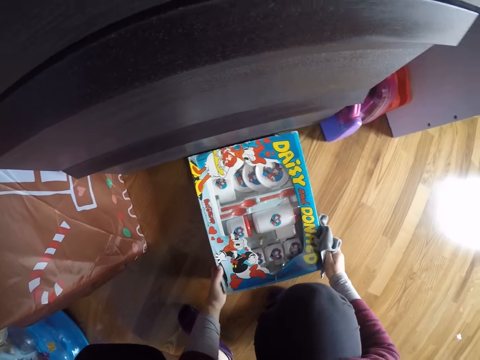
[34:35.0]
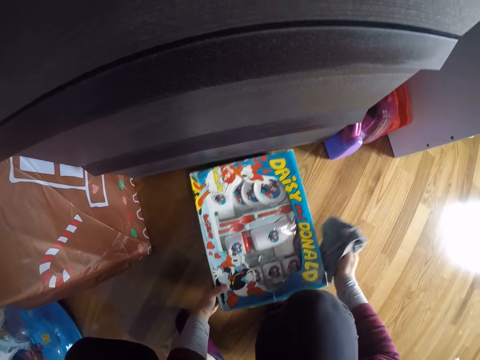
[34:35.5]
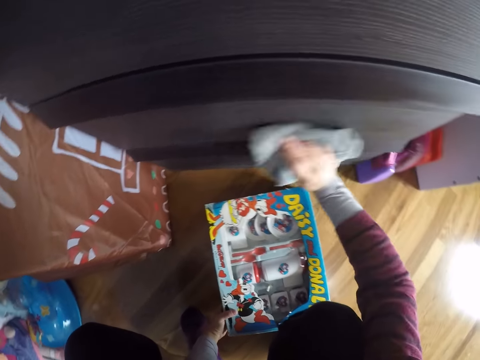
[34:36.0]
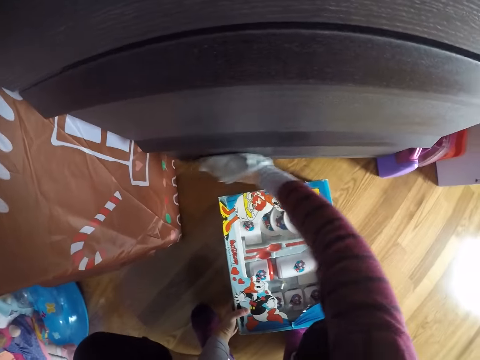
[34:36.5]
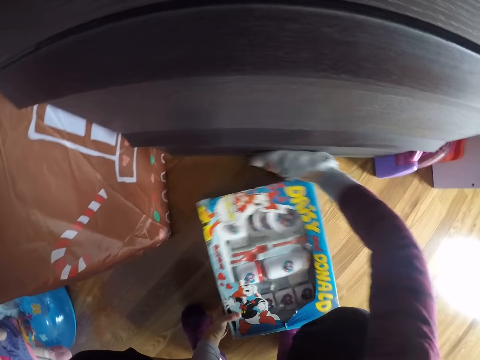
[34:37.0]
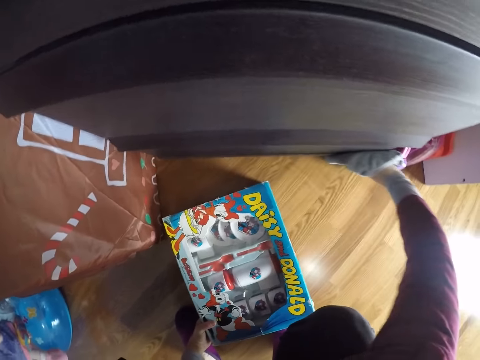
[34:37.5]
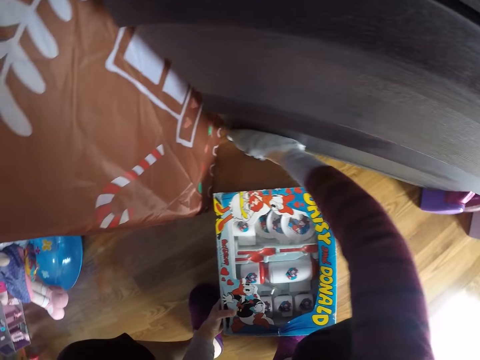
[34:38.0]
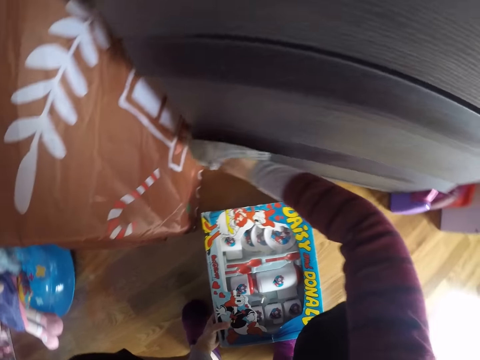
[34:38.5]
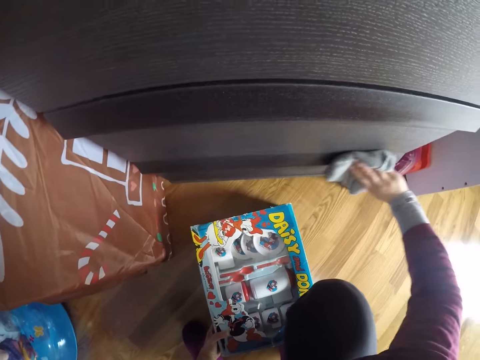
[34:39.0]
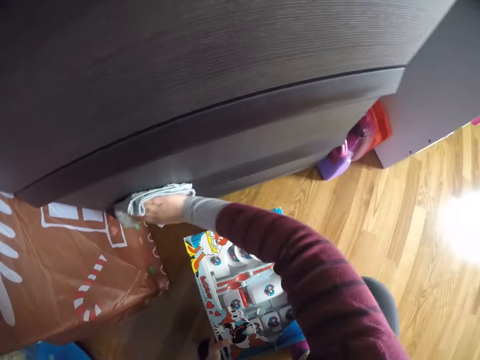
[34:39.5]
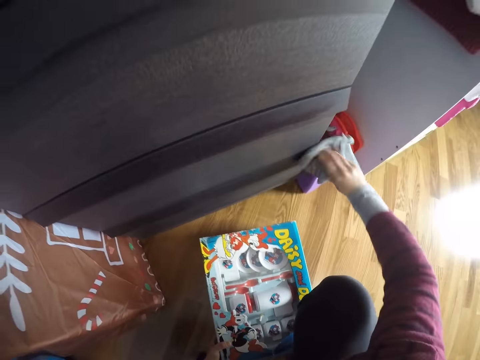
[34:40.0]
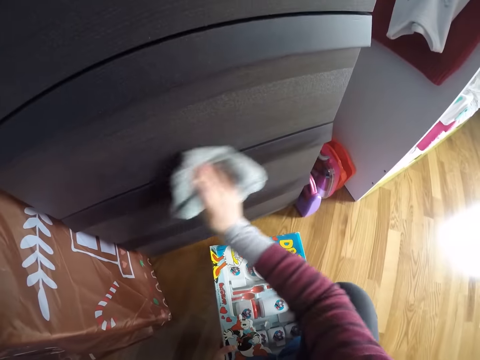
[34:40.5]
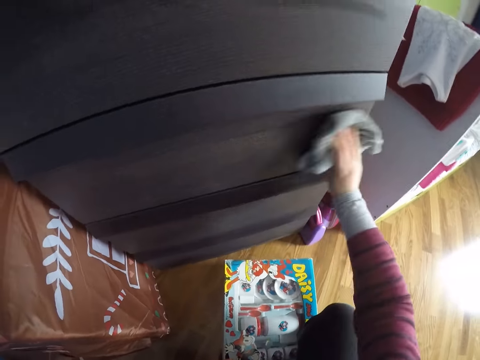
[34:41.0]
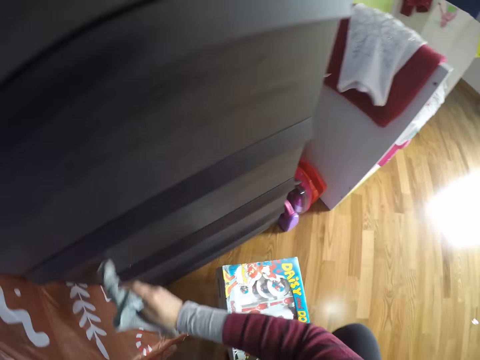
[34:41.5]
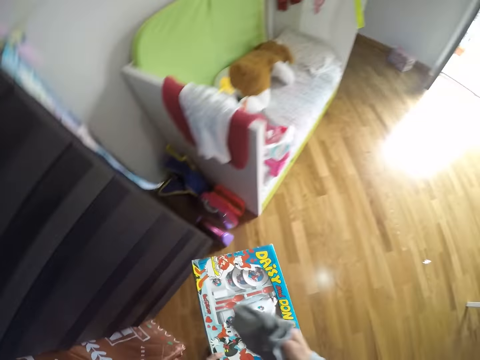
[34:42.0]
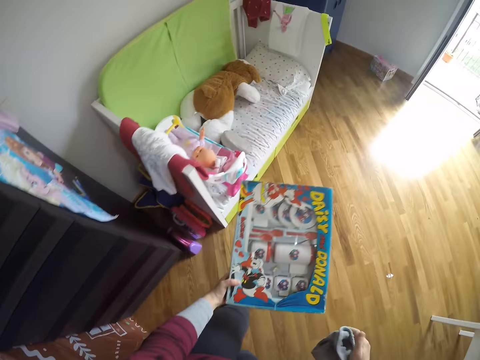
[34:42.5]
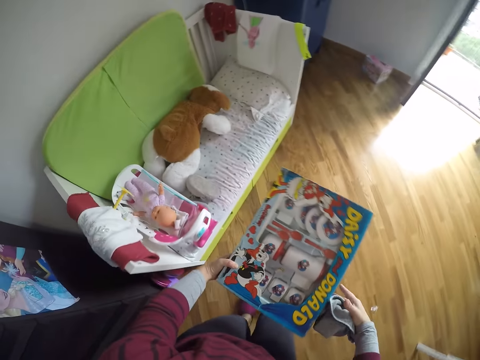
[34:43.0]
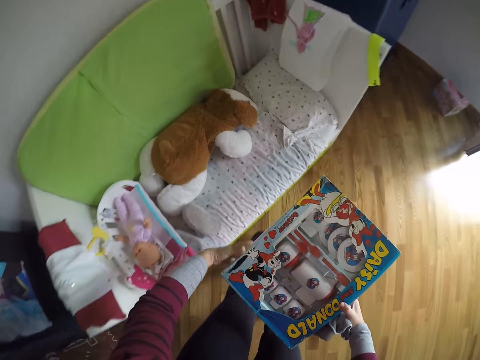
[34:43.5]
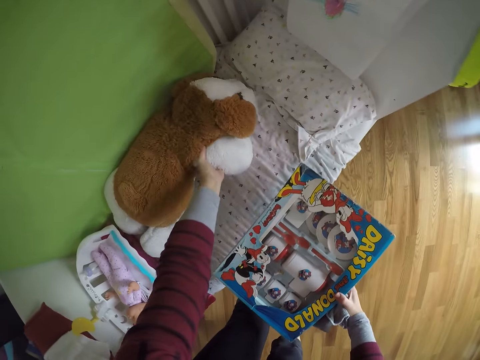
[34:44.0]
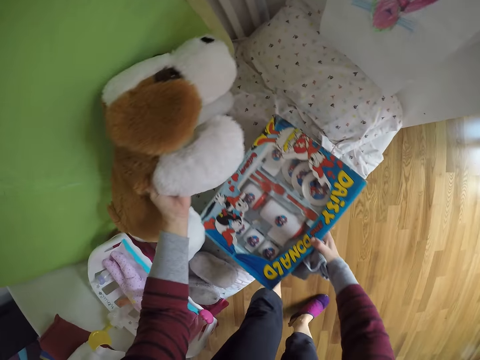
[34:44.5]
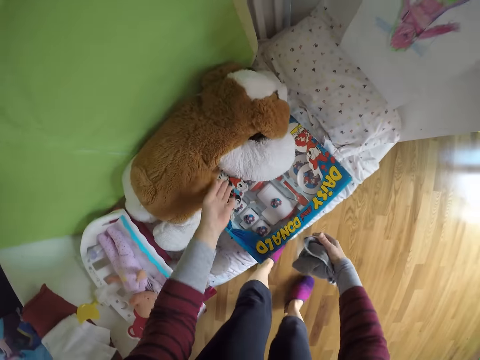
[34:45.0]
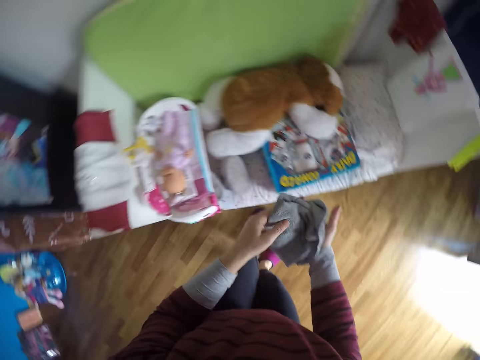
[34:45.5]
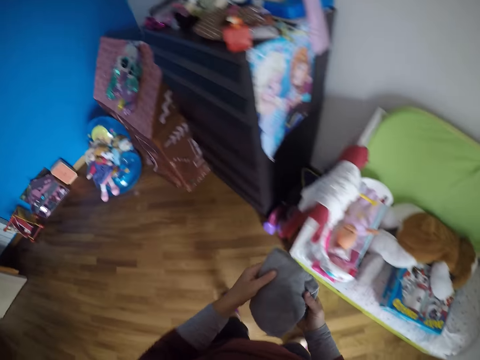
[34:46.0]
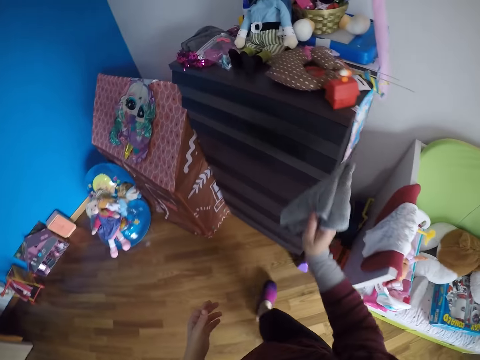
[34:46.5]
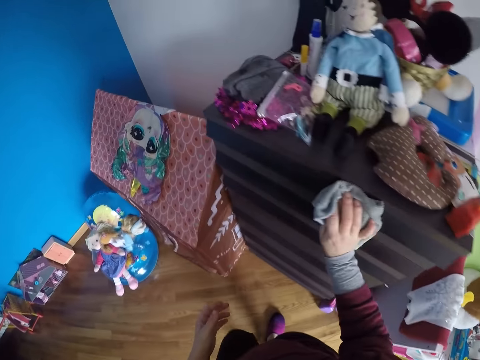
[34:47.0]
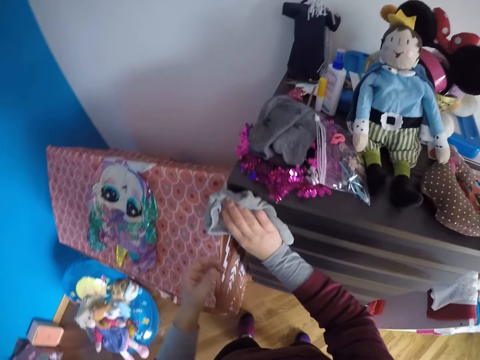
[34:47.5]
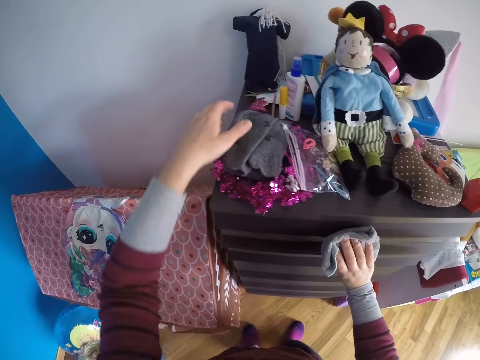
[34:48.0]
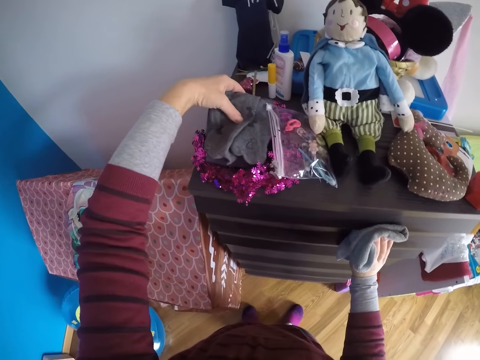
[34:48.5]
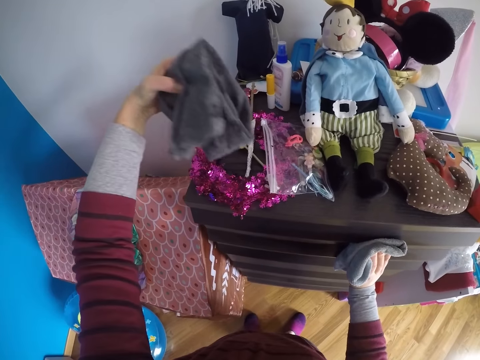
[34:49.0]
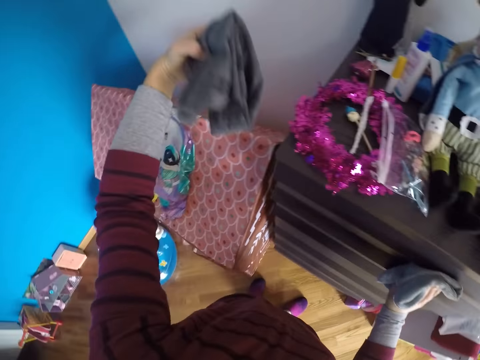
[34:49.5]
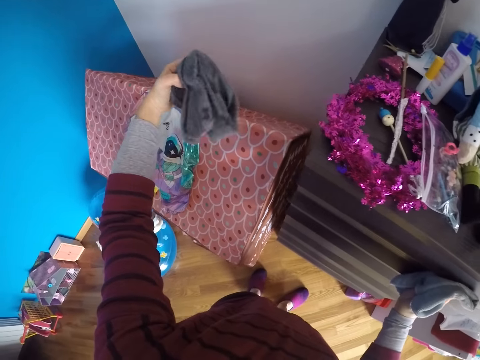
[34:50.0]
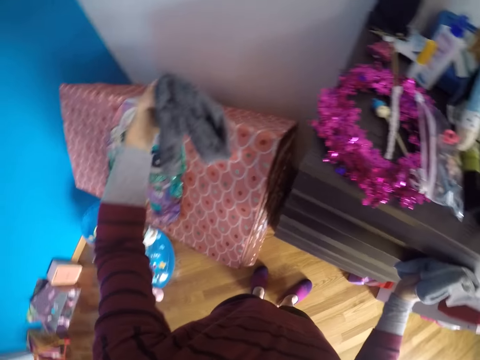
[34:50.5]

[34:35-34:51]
The camera wearer cleans the cupboard with the towel with her right hand. She adjusts the table set pack on the floor with her left hand. She picks up the table set pack from the floor with her left hand. She stands up and walks around. She raises the stuffed toy dog on the baby cot with her left hand. She puts the table set pack underneath the stuffed toy dog on the baby cot with her right hand. She lowers the stuffed toy dog on the baby cot with her left hand. She turns around and walks around. She cleans the cupboard with the towel with her right hand. She picks up a folded shirt or cloth from the top of the cupboard with her left hand. She holds the cloth.

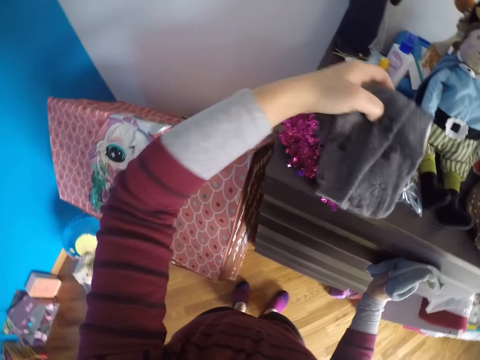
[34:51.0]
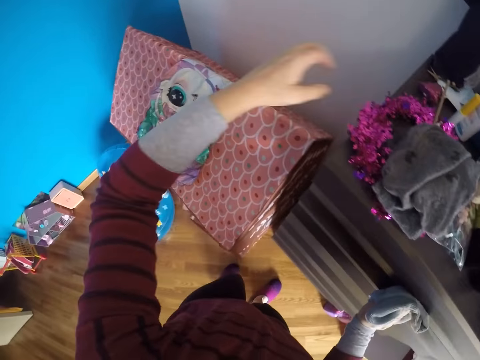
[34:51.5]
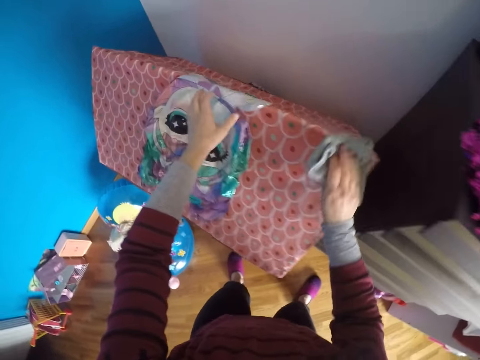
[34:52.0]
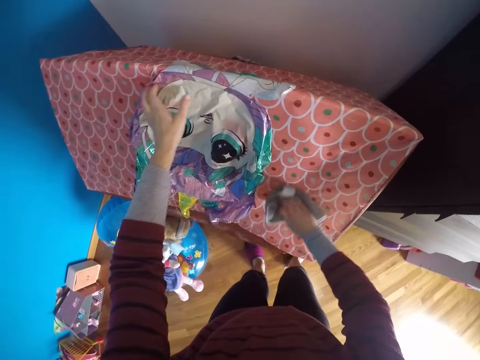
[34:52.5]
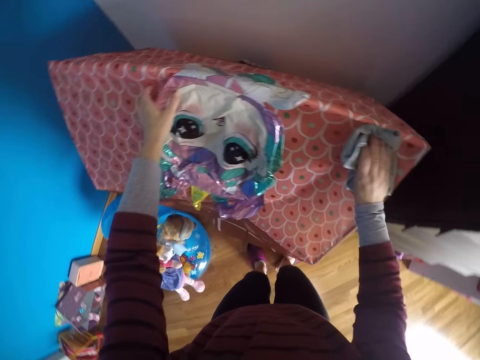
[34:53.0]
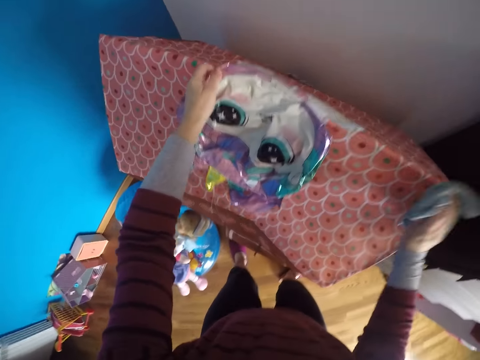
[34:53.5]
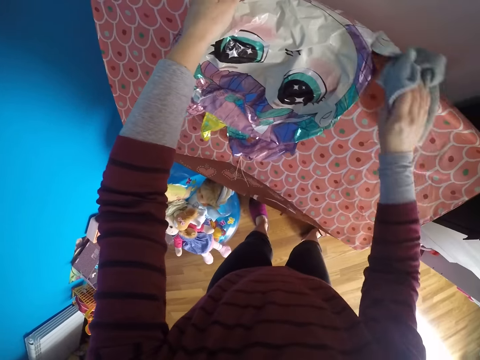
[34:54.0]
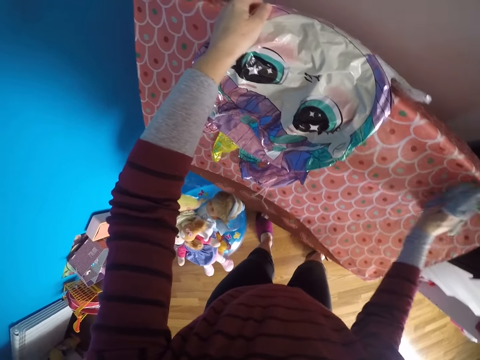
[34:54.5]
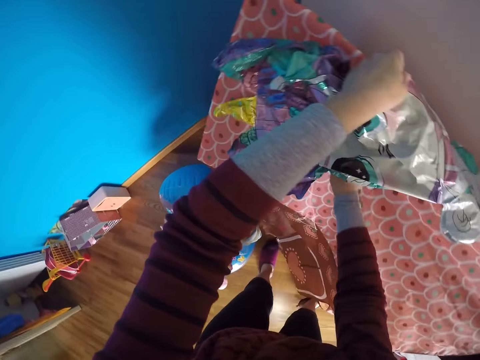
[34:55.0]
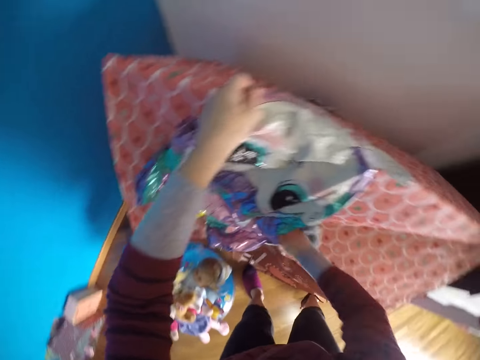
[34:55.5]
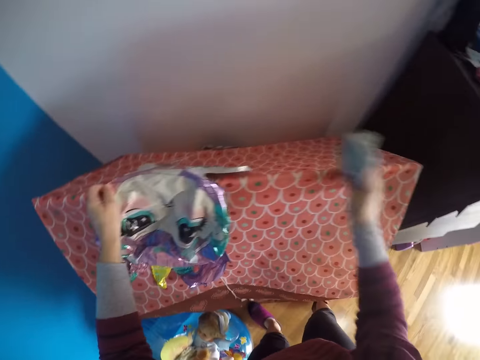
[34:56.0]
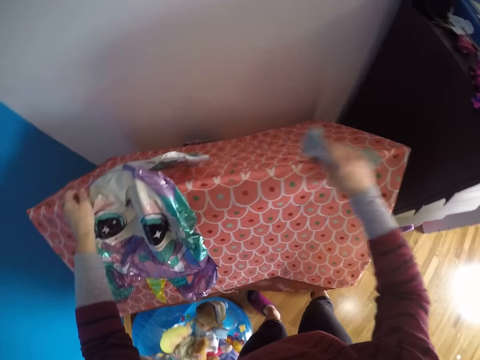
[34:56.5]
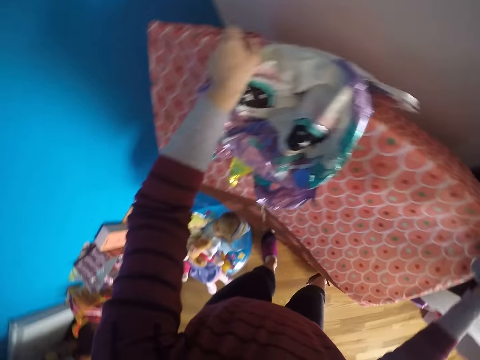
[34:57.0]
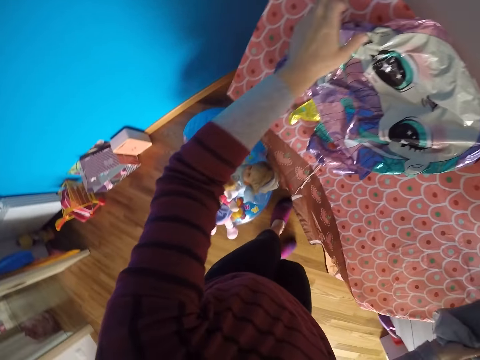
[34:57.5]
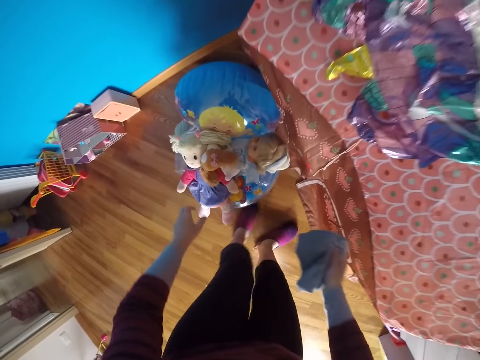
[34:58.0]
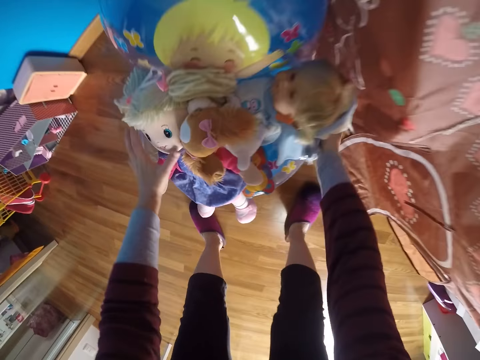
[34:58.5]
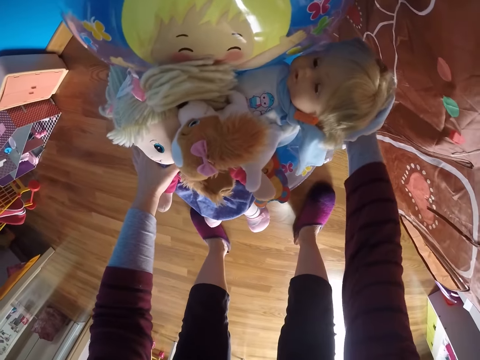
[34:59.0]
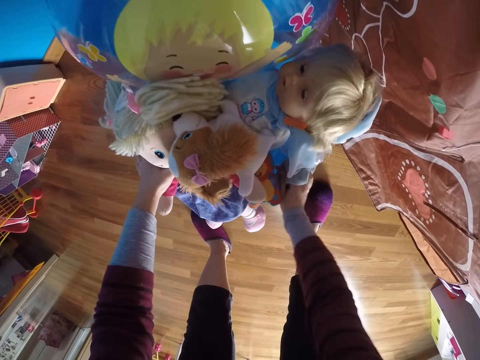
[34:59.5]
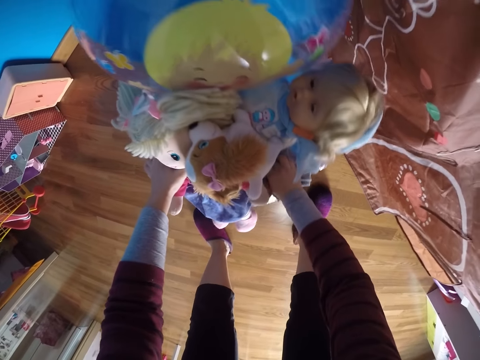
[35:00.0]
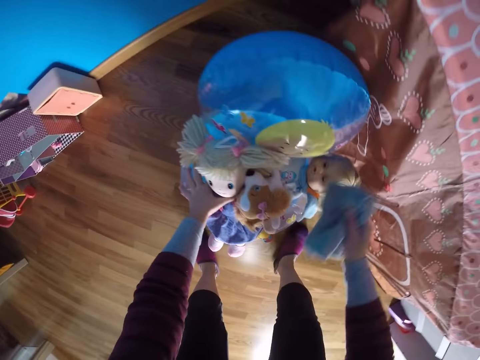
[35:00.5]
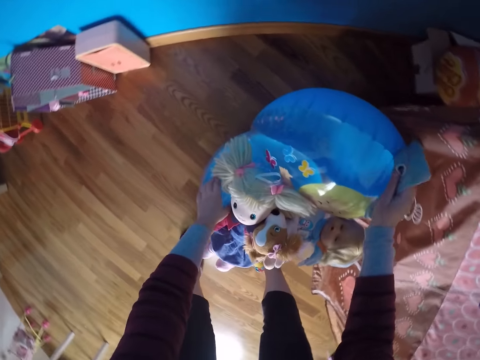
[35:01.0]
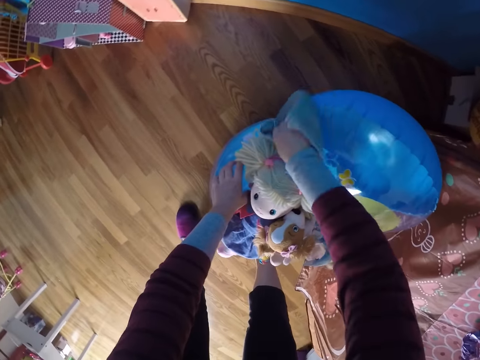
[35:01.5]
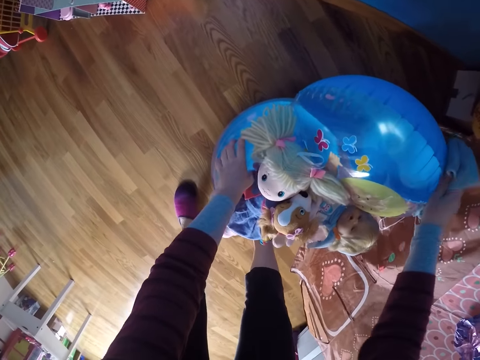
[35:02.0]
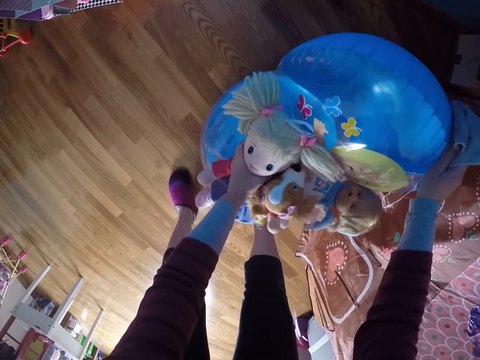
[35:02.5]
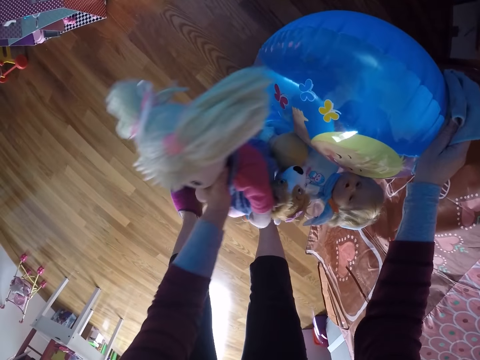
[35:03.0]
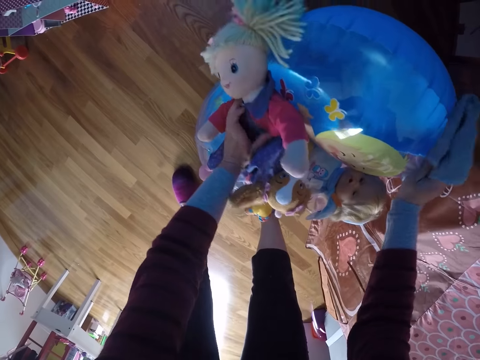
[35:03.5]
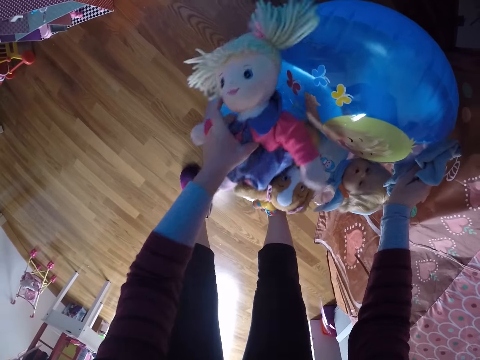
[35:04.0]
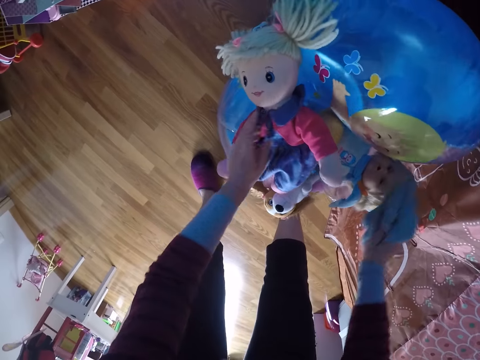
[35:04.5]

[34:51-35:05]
The camera wearer puts the folded shirt on the top of the cupboard with her left hand. She cleans the top of a tent with the towel or cloth in her right hand. She moves a paper on something. She raises a deflated balloon on the top of the tent with her left hand. She wipes something with the cloth. She lowers the deflated balloon on the top of the tent with her left hand. She bends downwards. She cleans an inflated chair with dolls on the floor with the towel in her right hand. She adjusts the dolls with her left hand.
